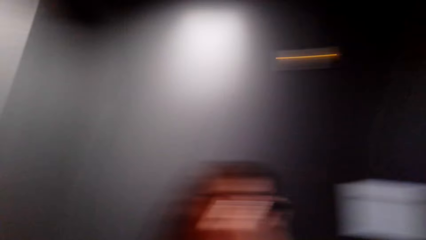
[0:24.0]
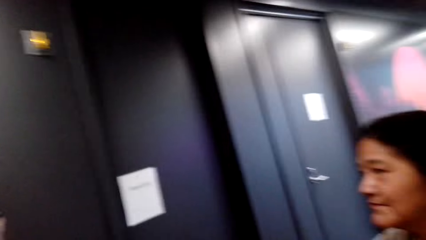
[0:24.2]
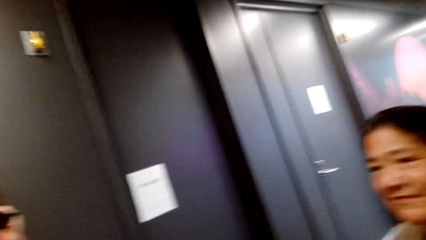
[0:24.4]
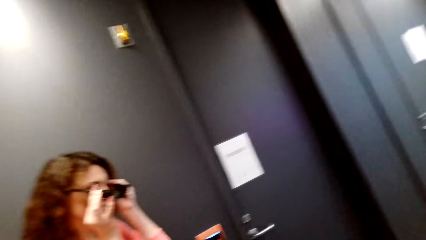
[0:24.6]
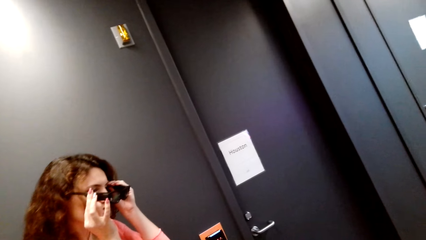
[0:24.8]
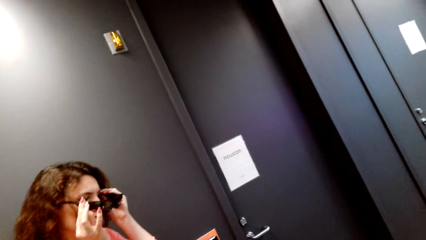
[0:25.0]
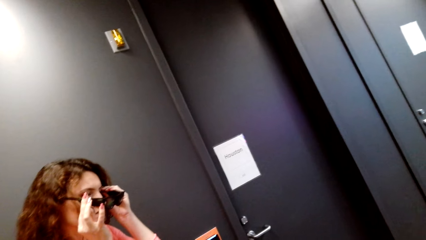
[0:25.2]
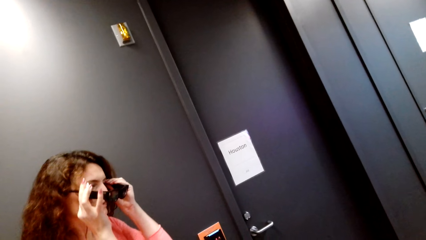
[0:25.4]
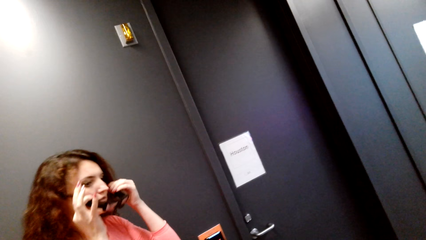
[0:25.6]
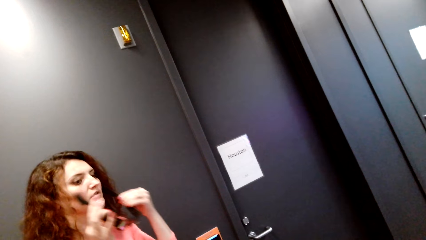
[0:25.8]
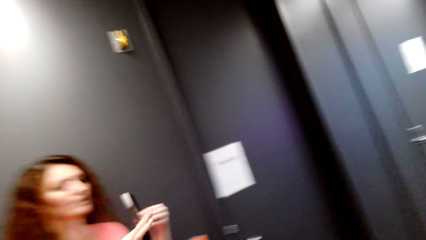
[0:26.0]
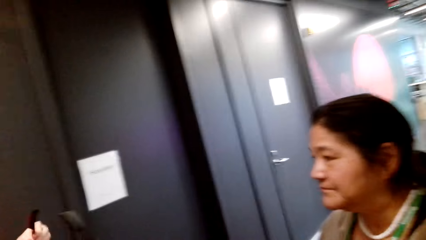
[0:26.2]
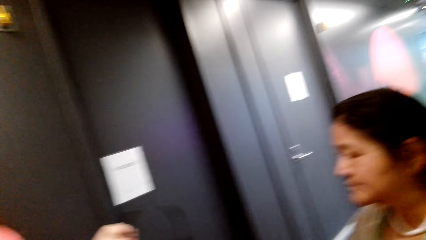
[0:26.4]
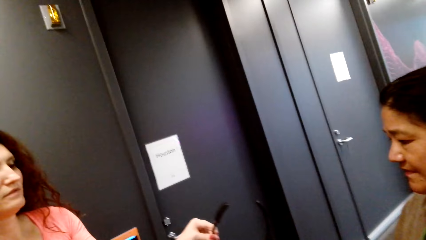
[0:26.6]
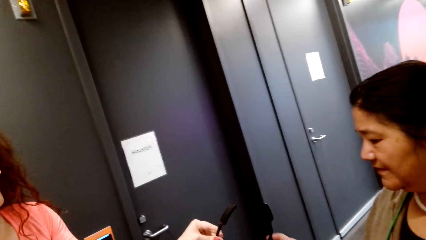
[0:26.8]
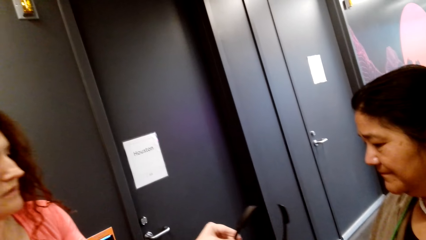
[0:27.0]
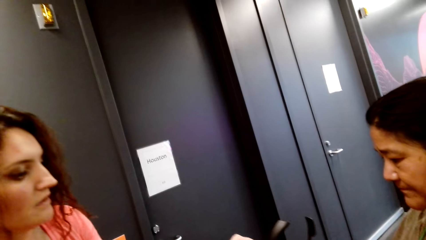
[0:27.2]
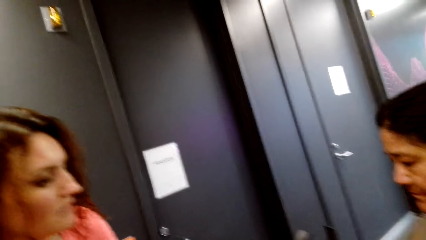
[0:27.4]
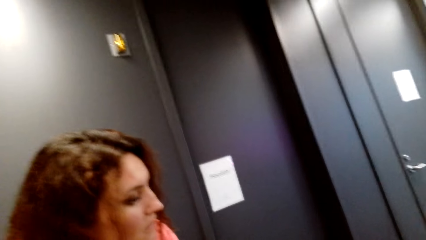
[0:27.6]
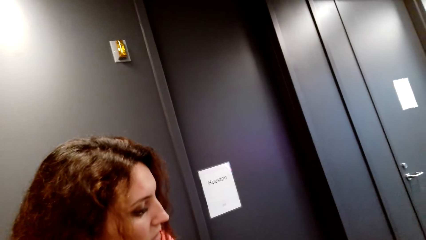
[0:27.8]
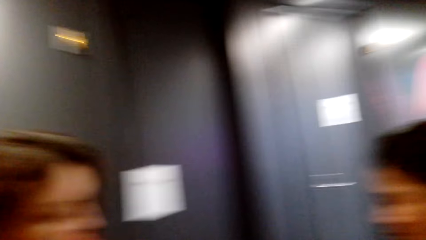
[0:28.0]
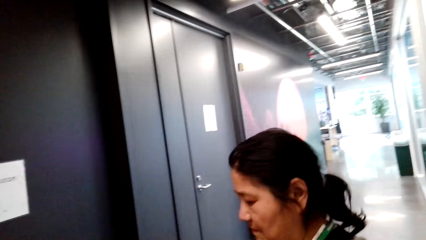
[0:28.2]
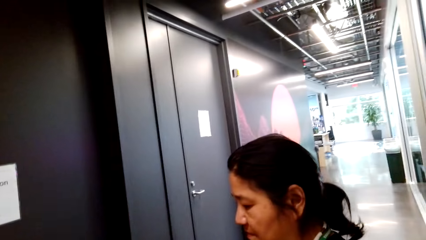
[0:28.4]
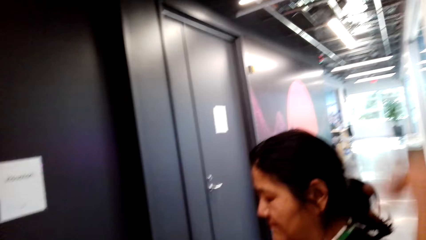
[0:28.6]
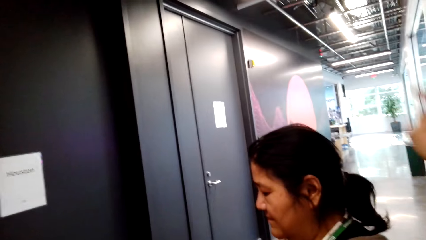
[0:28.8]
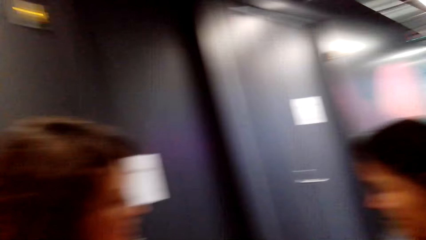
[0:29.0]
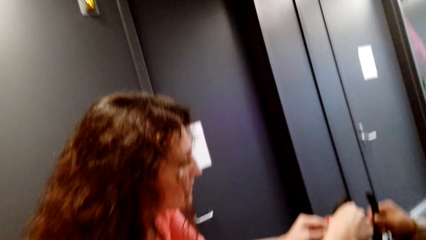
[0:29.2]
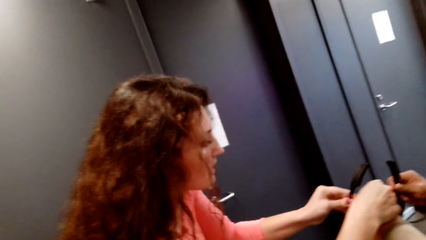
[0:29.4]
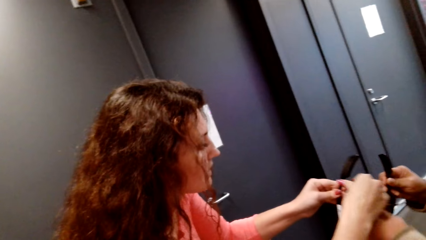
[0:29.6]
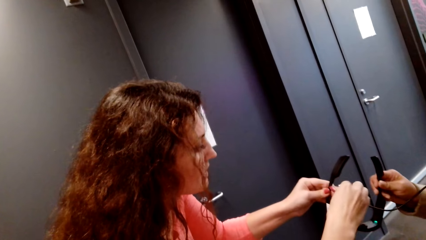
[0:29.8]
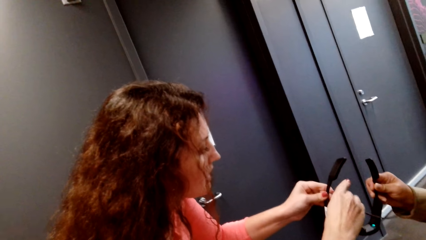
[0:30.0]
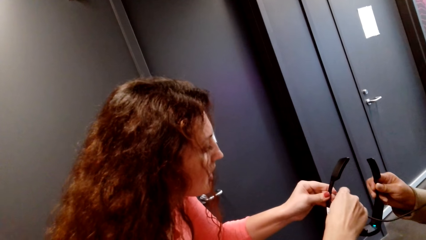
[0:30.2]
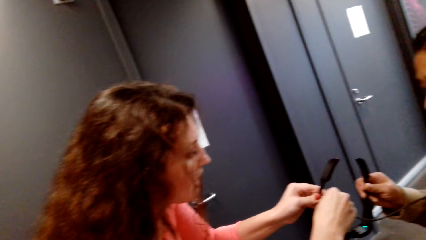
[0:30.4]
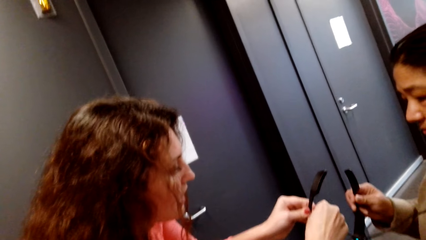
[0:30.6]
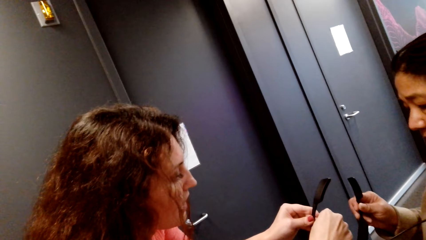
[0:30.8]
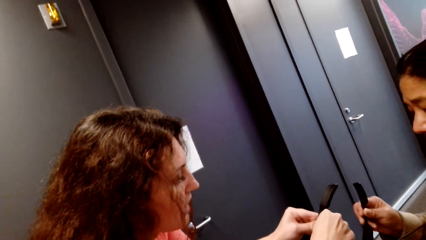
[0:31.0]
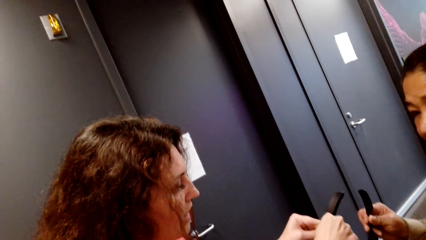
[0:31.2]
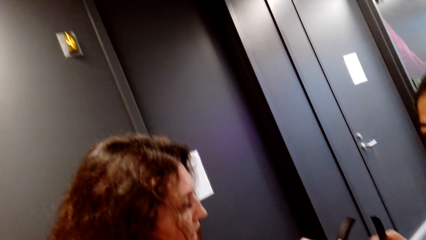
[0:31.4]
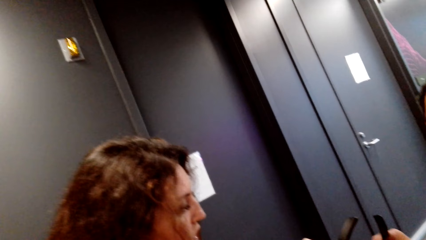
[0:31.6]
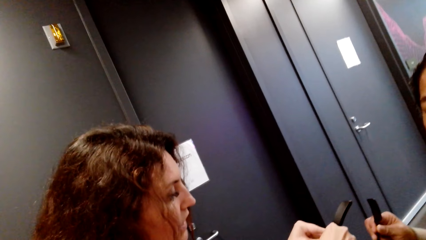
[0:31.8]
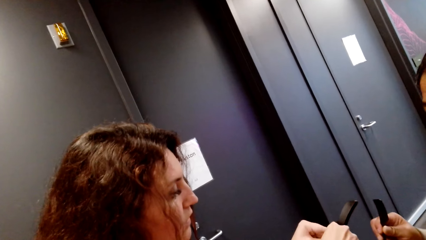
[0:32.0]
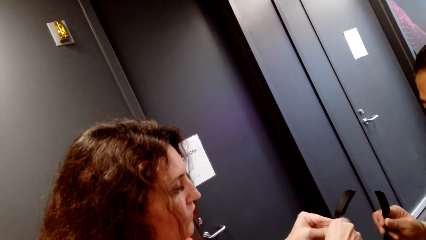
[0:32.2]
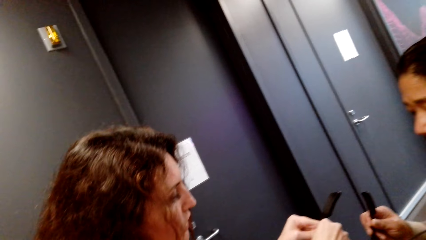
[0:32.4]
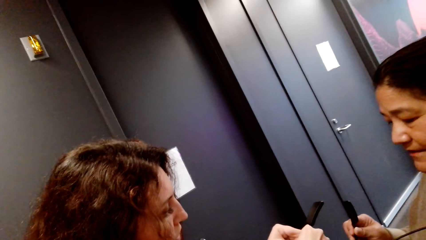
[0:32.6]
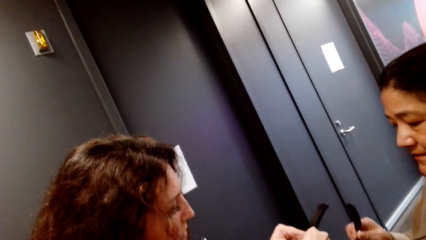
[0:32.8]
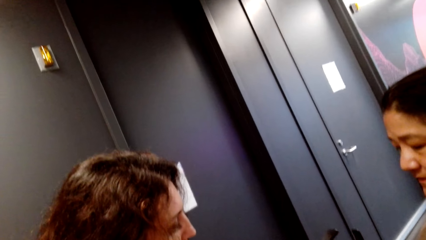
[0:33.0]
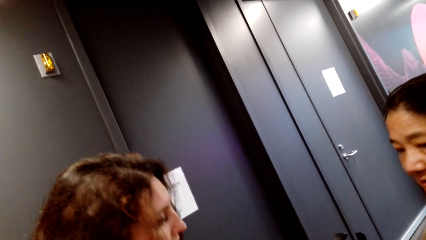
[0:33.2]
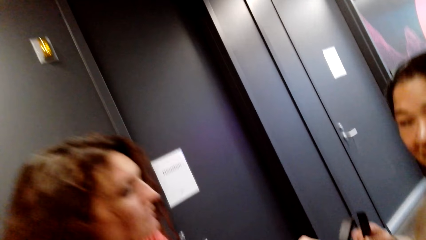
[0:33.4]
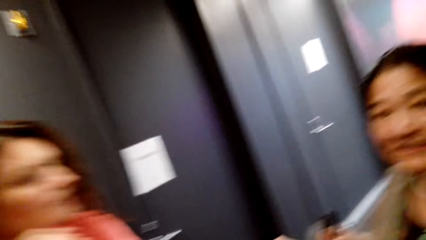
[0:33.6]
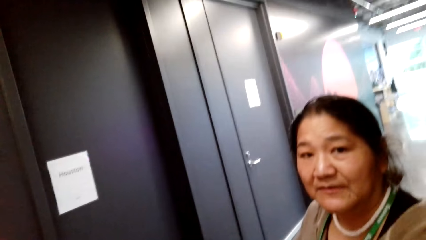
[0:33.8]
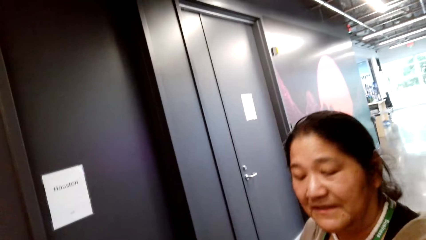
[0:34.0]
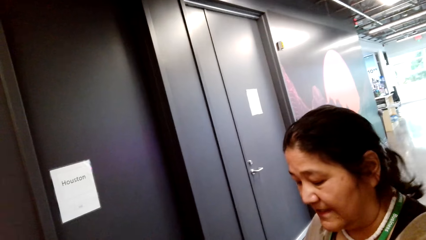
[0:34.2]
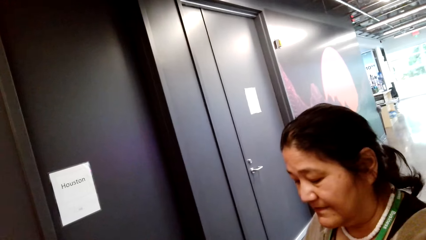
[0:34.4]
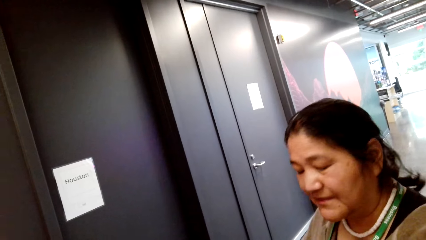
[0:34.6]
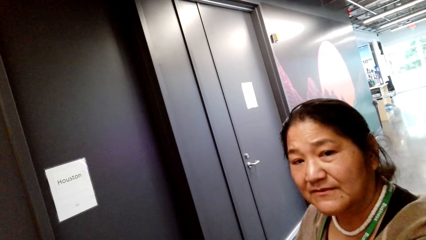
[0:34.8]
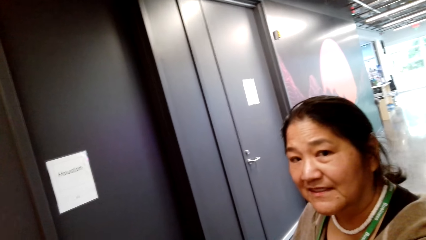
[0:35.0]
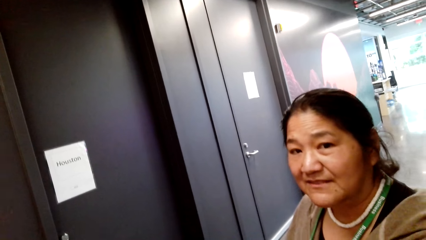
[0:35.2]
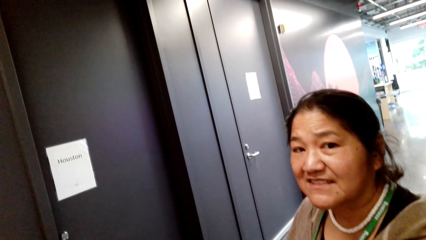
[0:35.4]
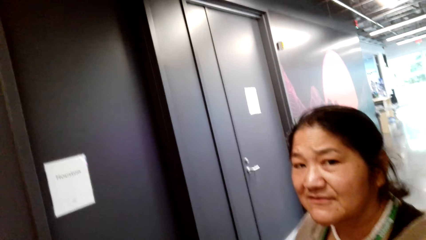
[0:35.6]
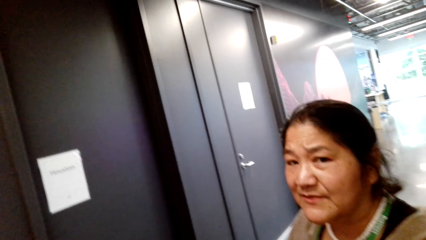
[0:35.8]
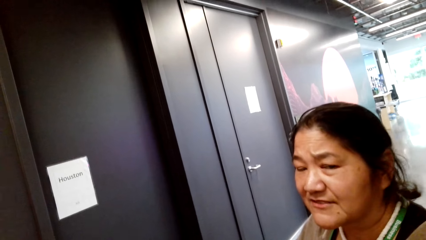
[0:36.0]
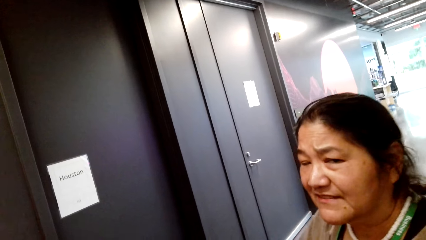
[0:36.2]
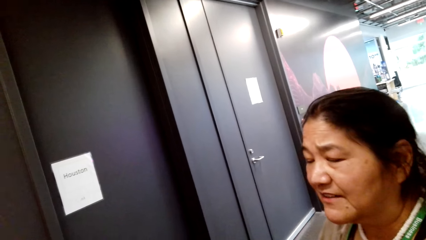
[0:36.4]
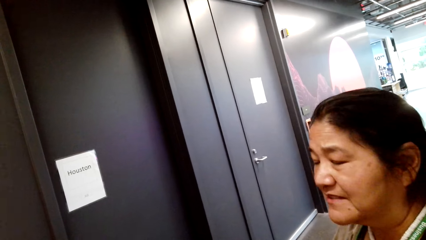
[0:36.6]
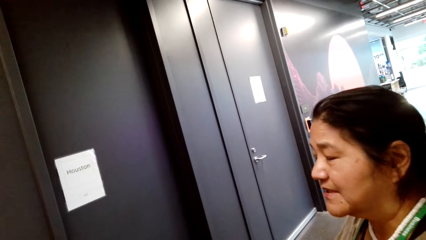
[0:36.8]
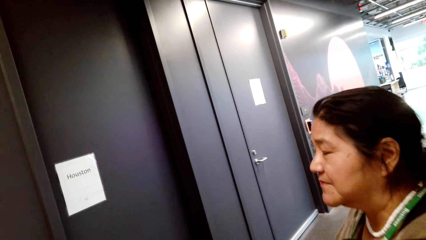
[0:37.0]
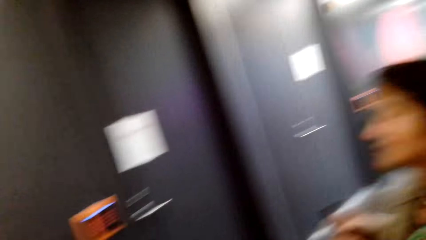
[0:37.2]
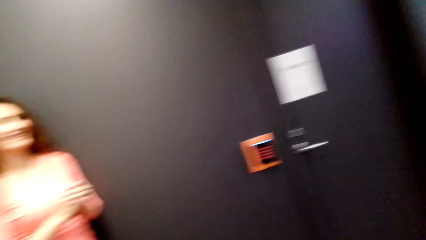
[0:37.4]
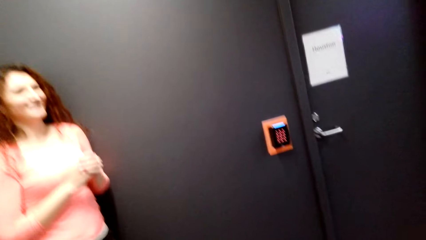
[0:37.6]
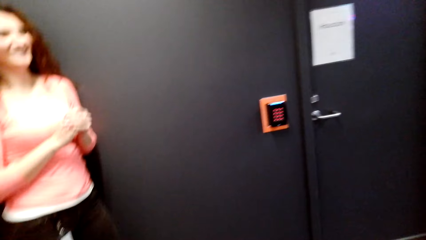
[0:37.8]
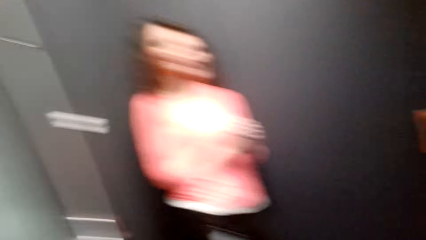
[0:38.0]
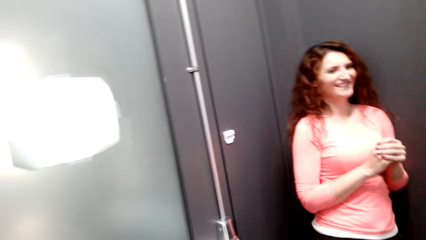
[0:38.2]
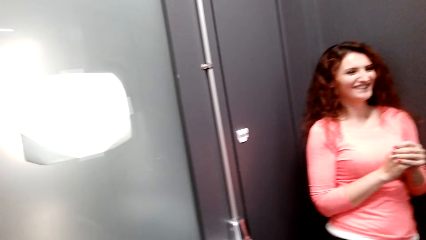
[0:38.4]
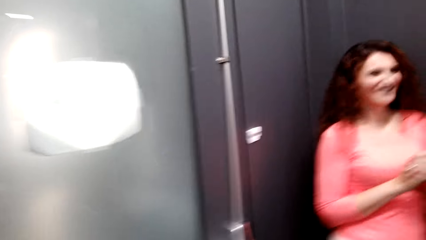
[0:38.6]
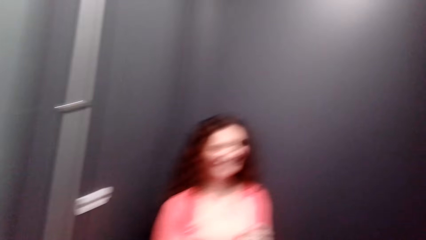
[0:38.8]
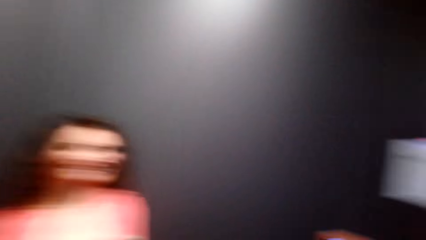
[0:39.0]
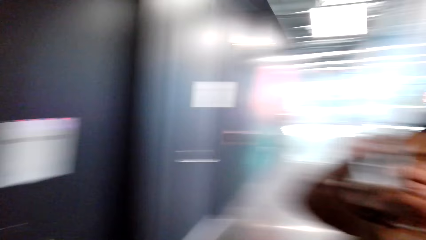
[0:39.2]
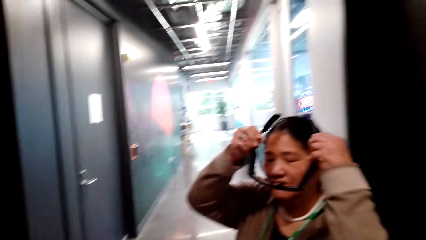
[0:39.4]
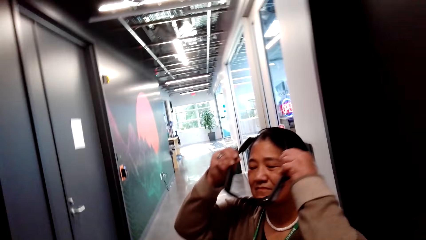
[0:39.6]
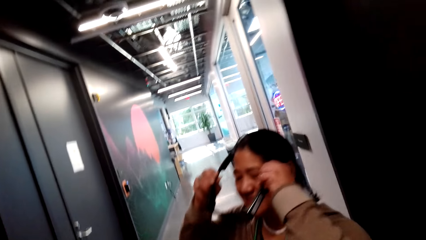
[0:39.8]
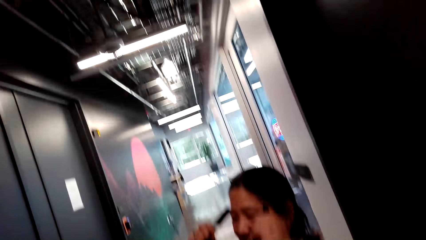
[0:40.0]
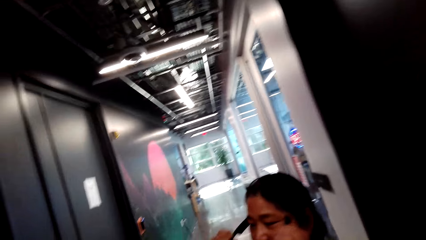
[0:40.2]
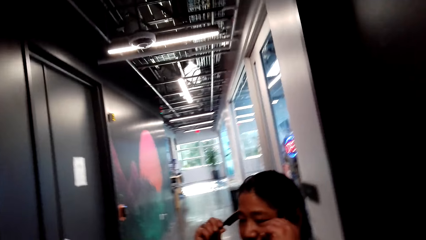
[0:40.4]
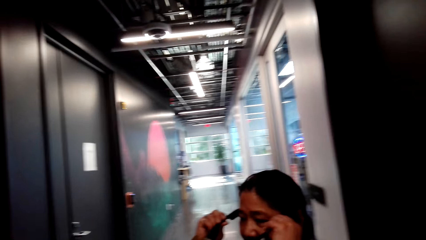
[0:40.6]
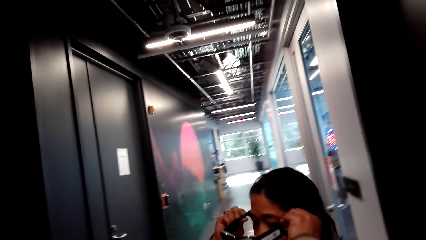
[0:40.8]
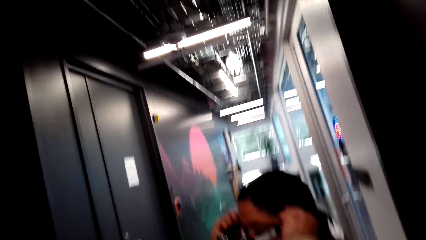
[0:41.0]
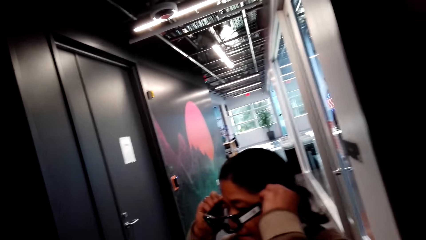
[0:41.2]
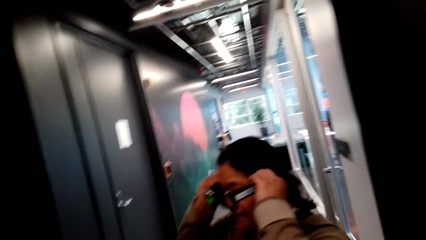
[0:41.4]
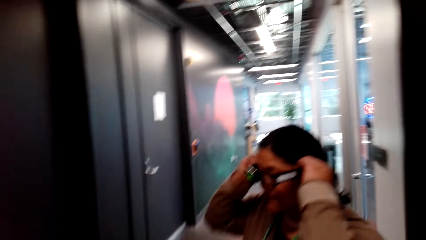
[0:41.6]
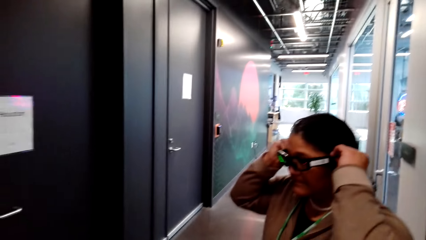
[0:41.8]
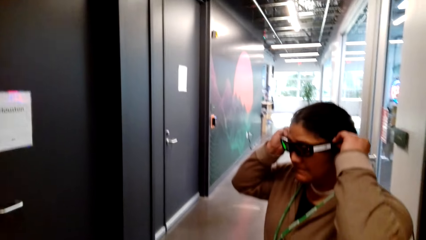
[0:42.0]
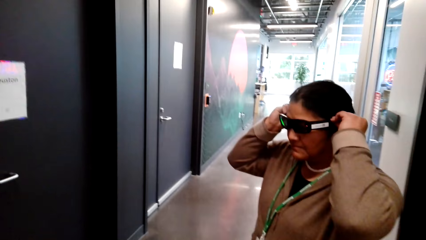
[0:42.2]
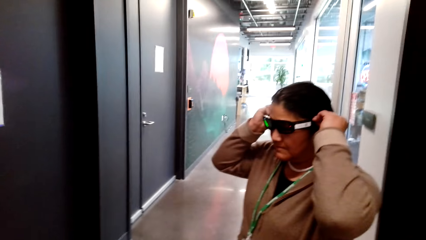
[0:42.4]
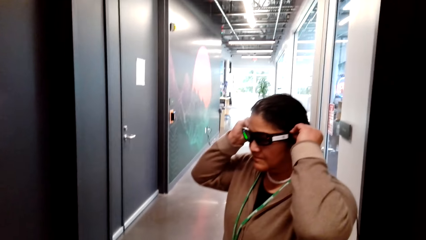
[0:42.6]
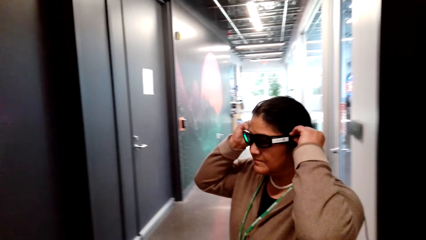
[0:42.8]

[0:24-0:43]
A woman removes the PogoCam or eye glasses from her eyes. She passes on the PogoCam to another woman. The first woman fixes the eye glasses with the cable on the other woman. The other woman puts on the PogoCam.
